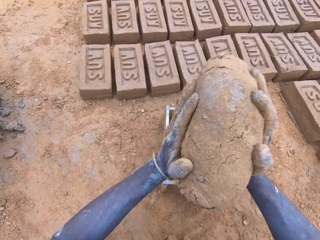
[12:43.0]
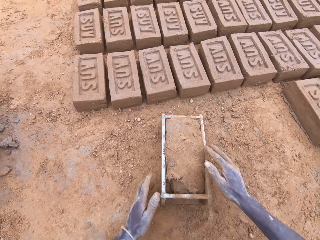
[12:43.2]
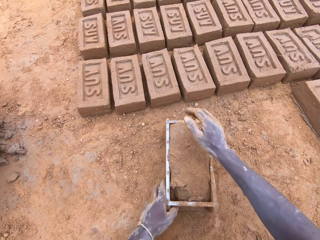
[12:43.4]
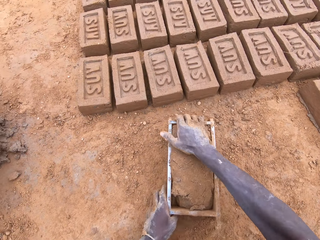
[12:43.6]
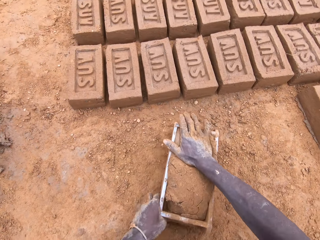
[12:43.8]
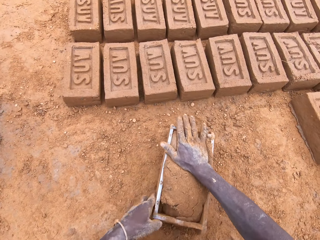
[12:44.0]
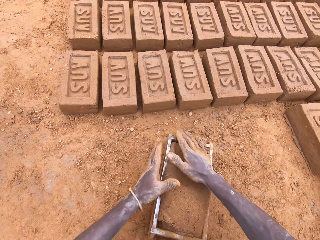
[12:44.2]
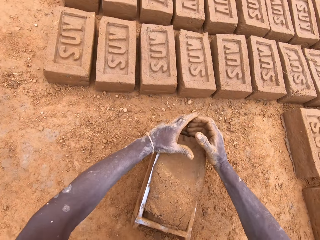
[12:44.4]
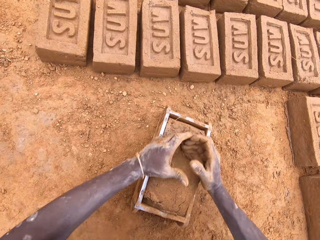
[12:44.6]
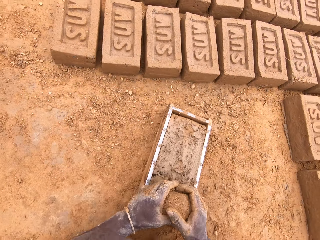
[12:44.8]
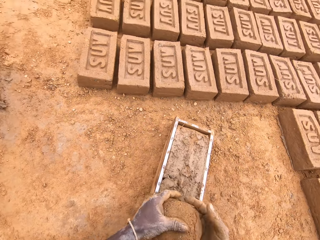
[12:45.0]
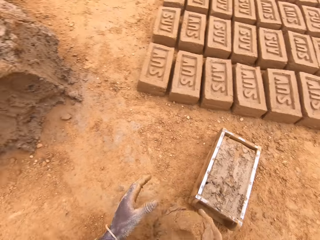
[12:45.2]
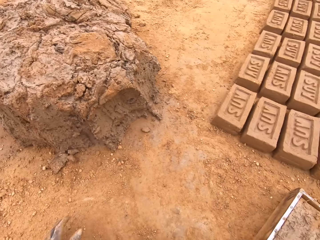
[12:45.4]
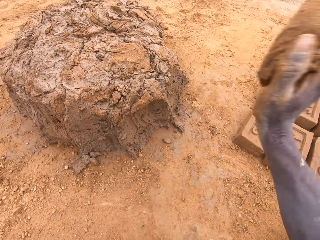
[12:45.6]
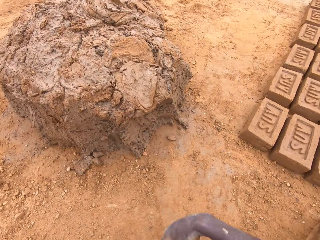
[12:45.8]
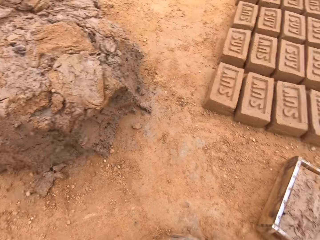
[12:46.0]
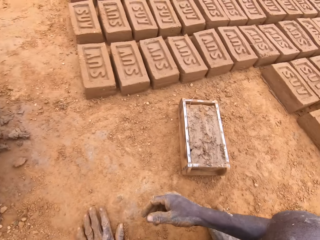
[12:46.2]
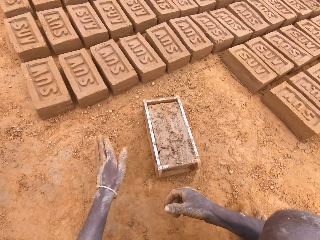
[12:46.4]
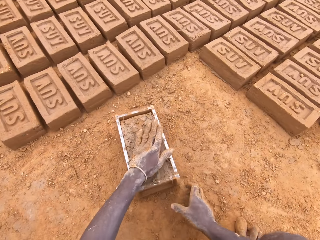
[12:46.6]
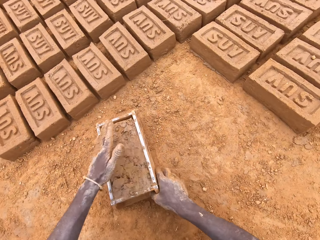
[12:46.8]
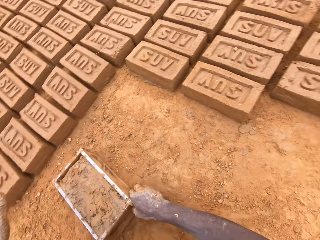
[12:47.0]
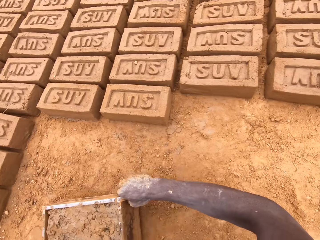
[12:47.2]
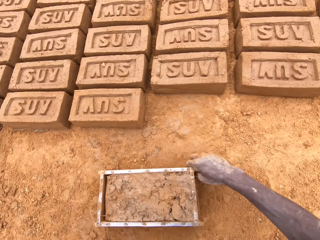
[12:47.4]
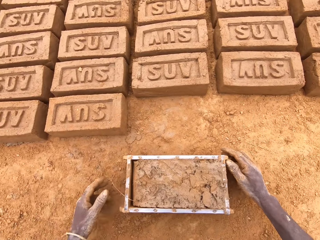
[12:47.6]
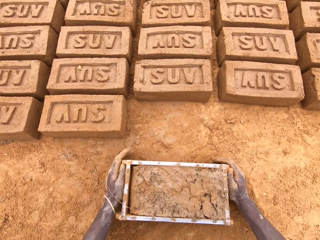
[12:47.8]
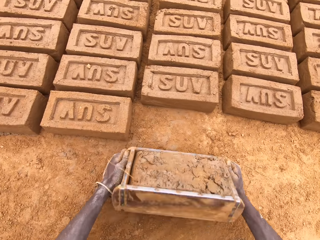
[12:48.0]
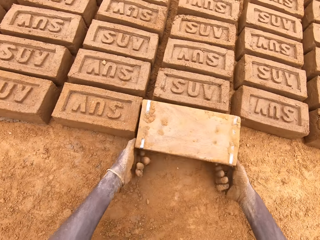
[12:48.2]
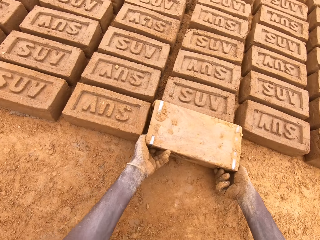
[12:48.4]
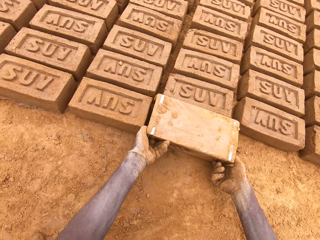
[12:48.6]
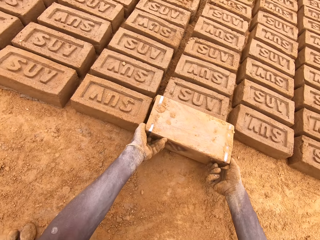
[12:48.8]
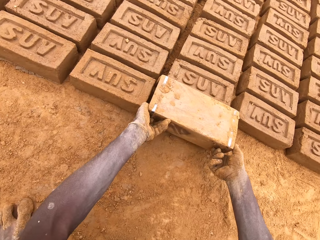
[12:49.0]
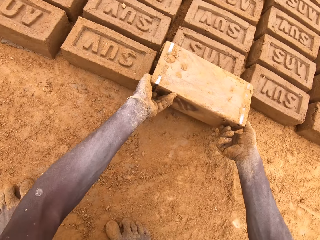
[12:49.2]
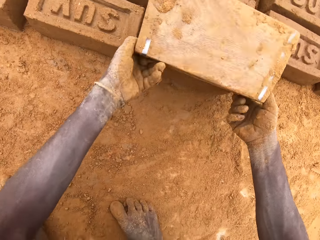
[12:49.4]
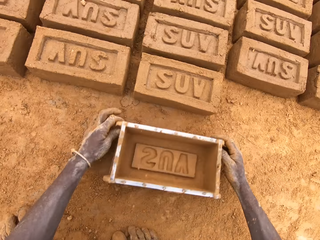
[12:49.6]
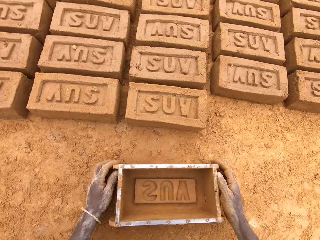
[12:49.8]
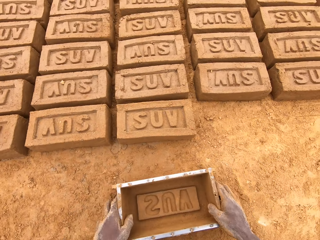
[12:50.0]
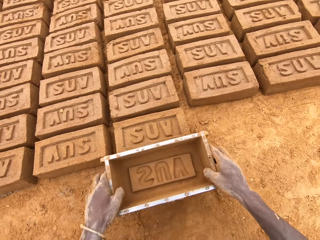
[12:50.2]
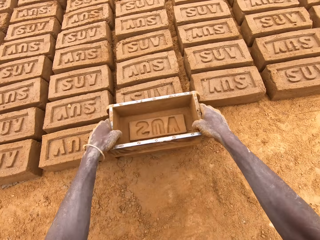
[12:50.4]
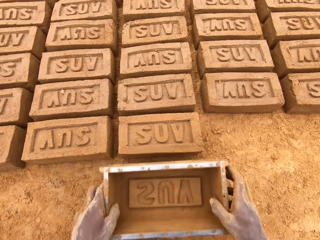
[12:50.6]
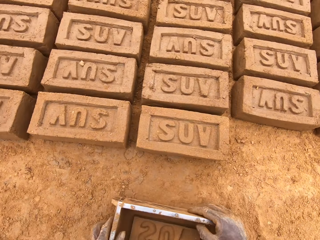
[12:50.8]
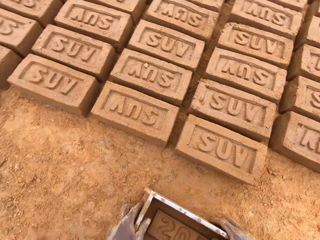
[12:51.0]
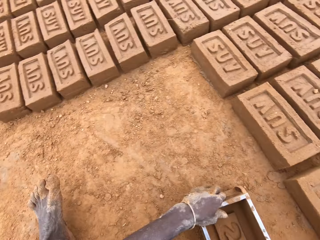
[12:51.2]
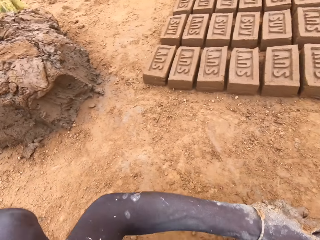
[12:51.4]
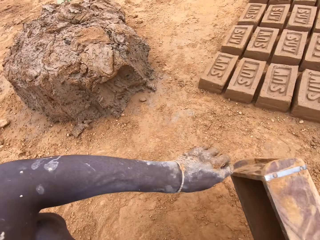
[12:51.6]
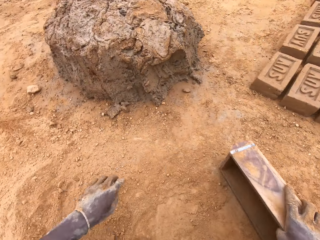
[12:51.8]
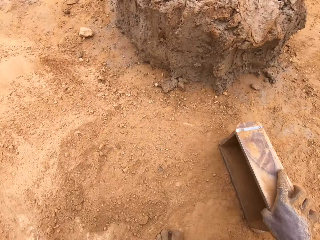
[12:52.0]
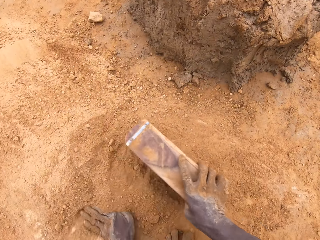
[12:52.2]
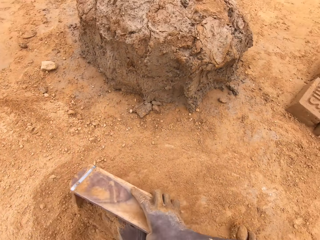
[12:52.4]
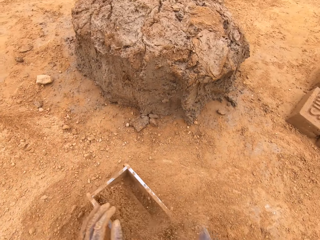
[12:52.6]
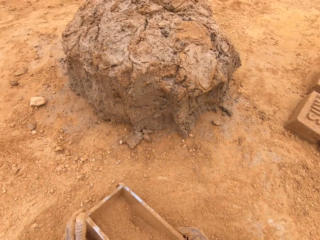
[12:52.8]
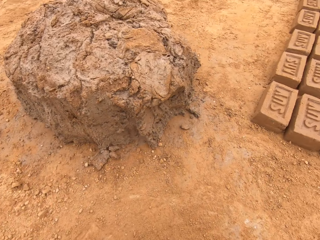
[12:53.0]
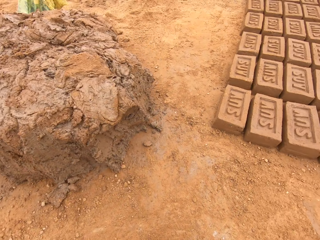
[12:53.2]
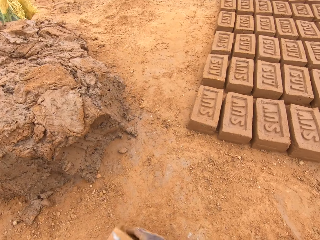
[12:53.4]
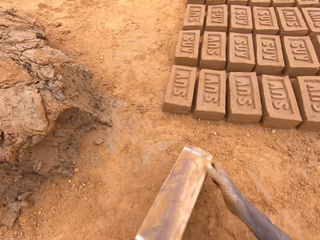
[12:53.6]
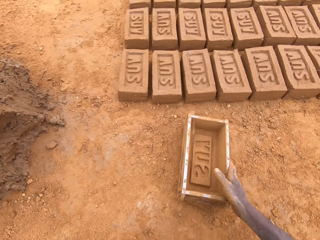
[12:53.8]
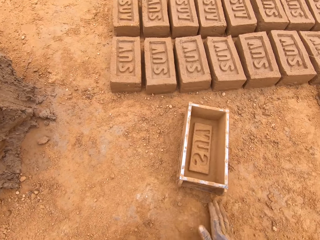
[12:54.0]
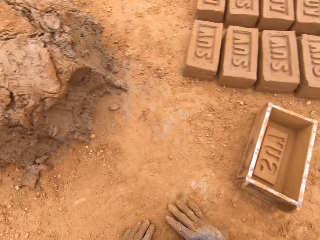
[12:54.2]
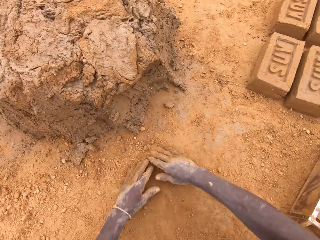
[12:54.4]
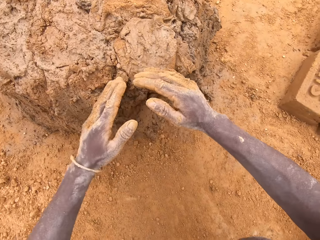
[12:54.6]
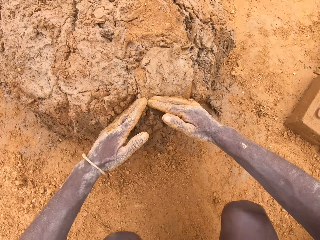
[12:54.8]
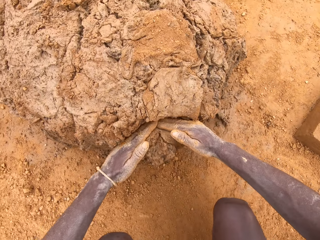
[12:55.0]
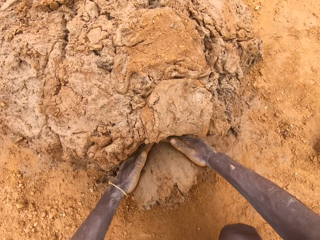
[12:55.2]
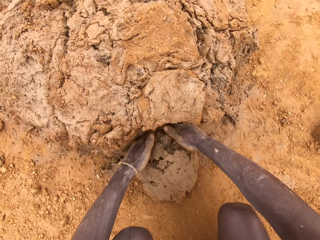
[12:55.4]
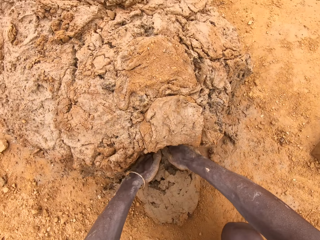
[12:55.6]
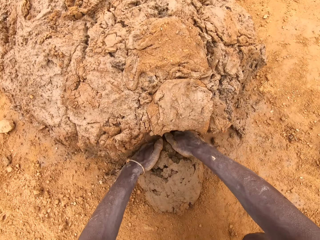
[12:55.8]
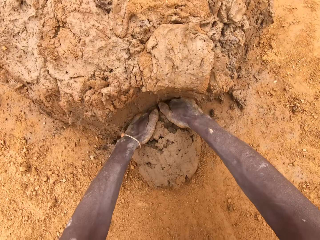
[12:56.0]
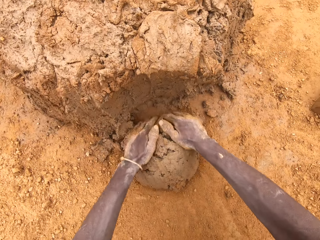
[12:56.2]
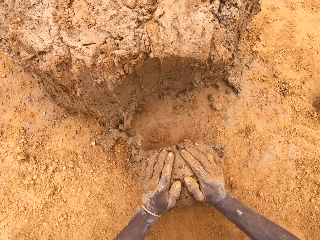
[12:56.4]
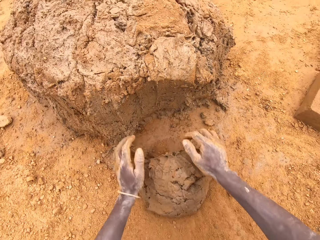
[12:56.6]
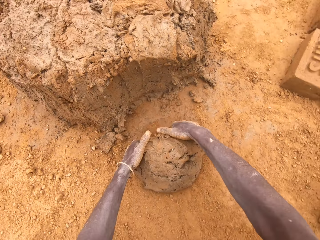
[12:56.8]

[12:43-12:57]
The camera wearer throws the mud on the brick mould. He puts the clay in the box. He scoops the excess mud. He presses the clay. He levels the clay in the box. He throws the mud on the other mud. He heaps the clay. He picks up the brick mould. He moves the box. He pours the mud on the ground. He places the brick mould on the ground. He puts soil in the brick mould. He pours soil from the brick mould. He moves the box. He rubs his hands in the soil. He scoops the clay with his hands.

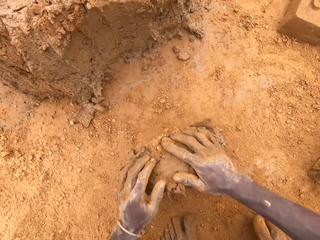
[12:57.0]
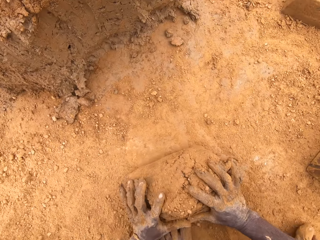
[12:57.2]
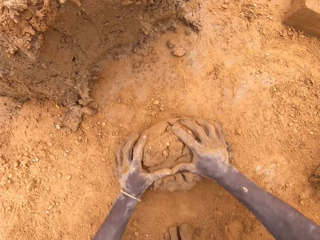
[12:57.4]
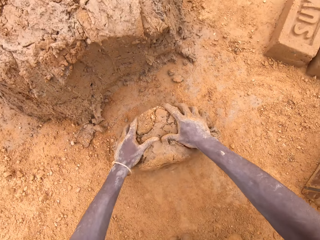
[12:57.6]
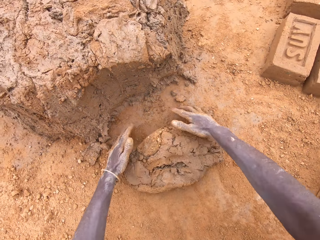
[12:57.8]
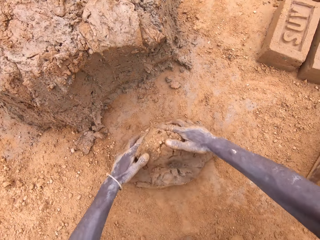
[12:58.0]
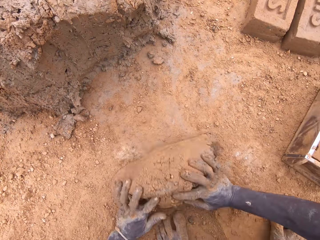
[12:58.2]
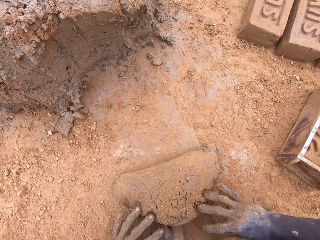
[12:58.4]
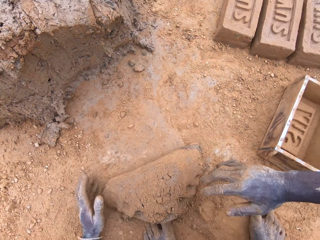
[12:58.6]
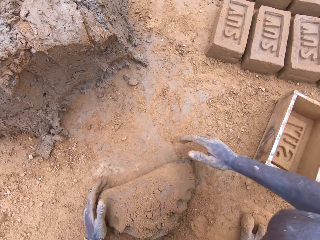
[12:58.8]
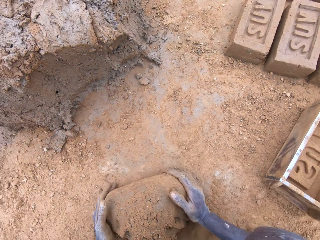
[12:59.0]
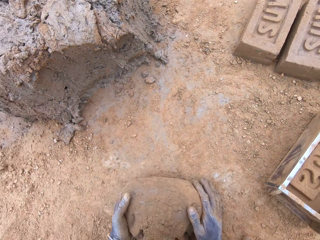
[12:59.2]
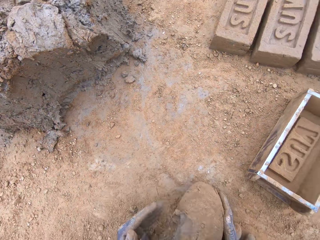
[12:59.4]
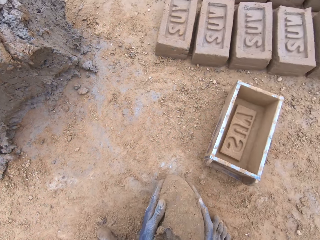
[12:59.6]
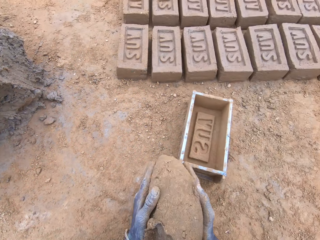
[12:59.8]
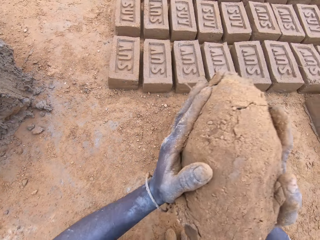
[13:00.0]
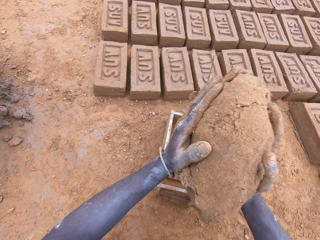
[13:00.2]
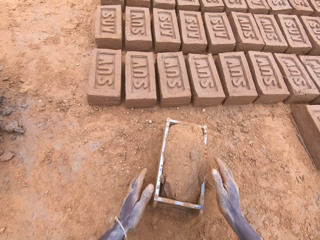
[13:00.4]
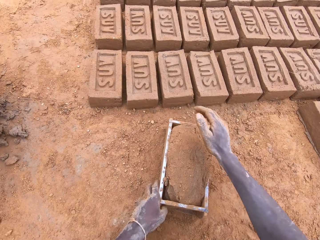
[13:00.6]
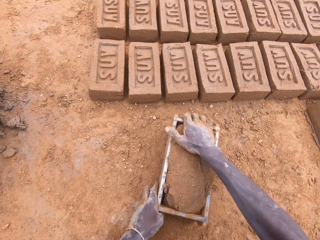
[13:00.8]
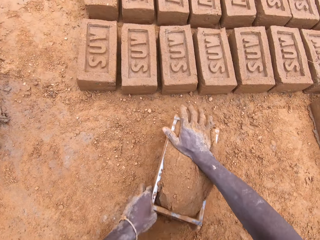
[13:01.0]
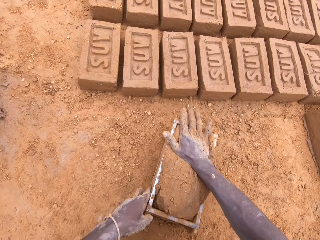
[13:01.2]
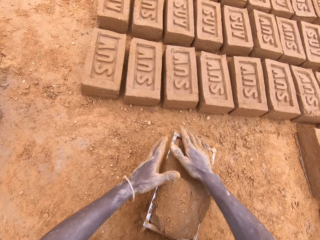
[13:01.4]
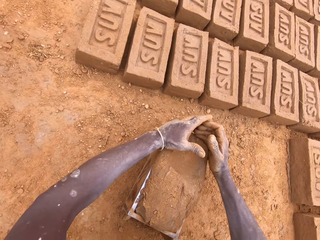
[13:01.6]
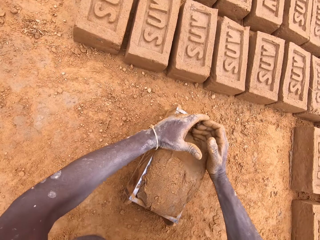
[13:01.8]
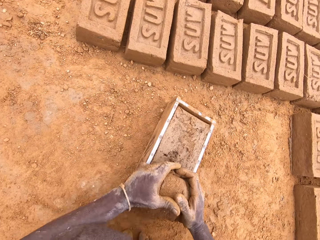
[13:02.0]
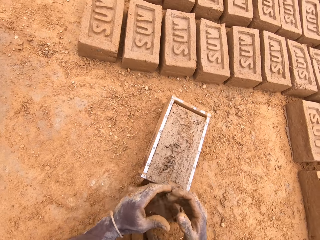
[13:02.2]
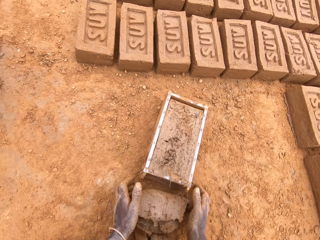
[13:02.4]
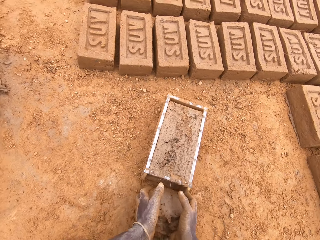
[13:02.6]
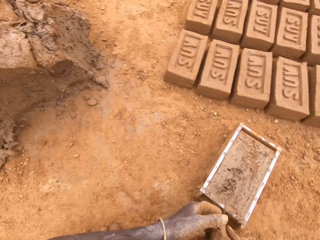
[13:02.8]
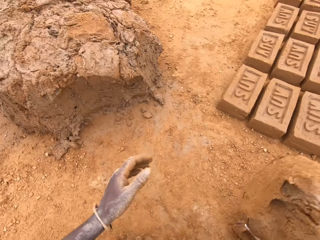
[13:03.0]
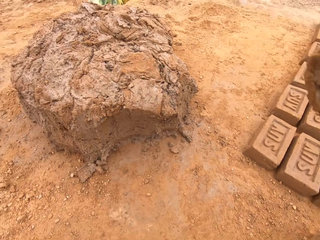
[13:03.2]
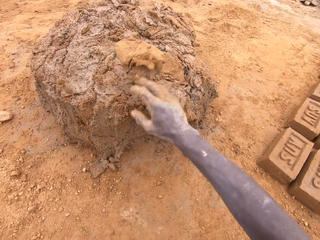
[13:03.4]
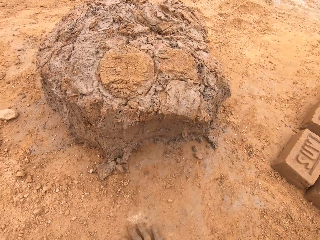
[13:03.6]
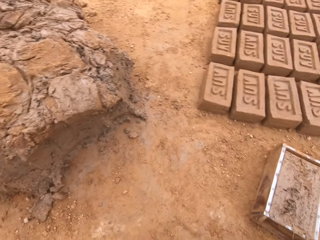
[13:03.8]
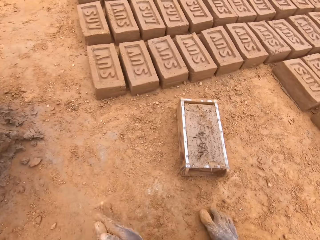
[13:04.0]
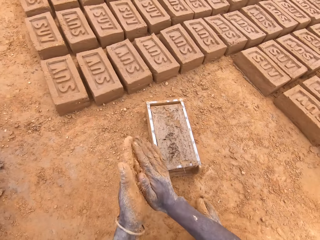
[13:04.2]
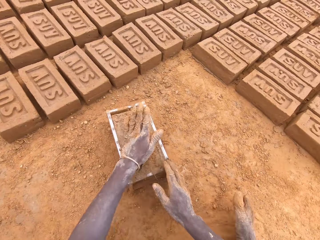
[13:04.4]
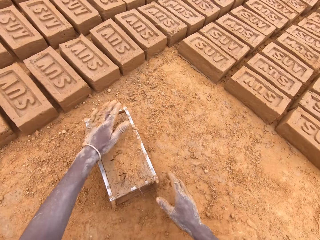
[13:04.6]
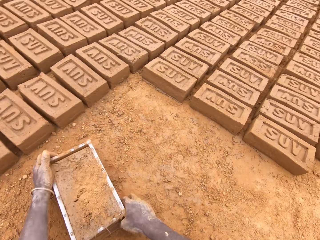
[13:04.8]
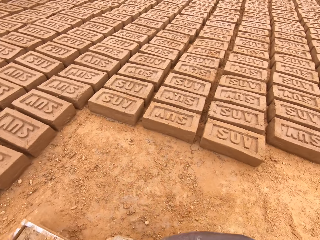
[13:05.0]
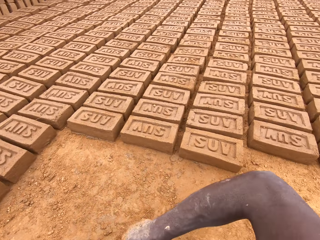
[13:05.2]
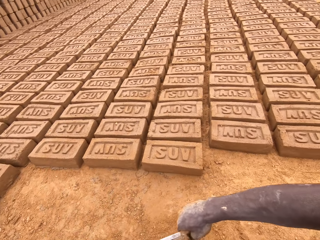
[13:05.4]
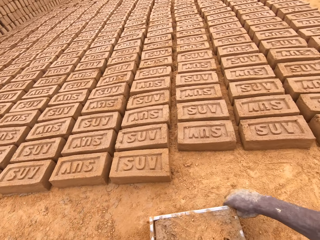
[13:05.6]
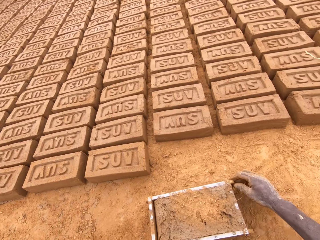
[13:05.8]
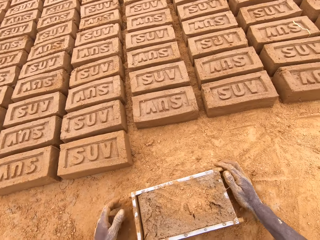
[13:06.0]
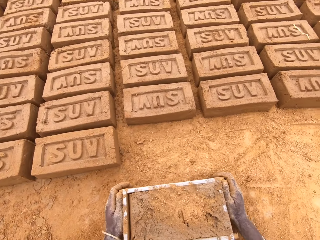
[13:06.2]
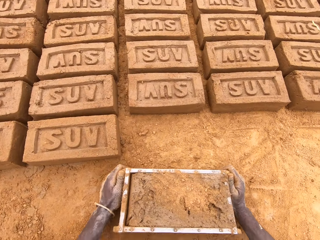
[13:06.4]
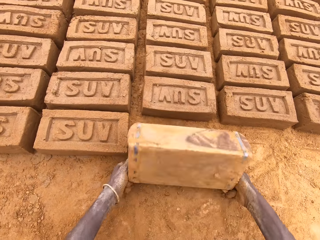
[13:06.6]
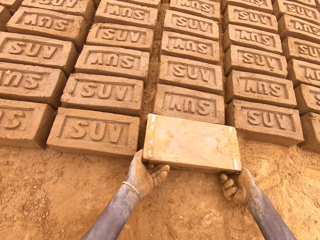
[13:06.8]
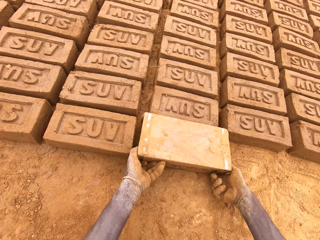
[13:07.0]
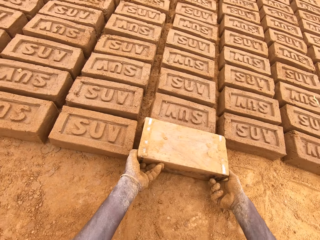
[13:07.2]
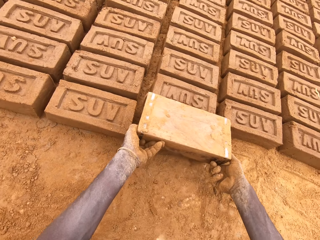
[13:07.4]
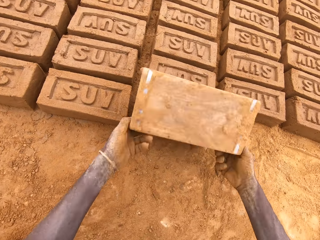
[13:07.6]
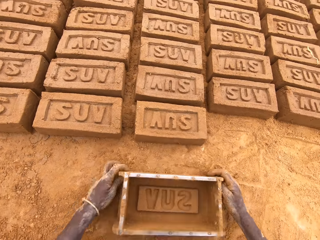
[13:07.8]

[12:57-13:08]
The camera wearer rolls the mud on the soil. They mould the clay. They put the clay in the box. They press the clay. They scoop the excess mud. They level the clay in the box. They throw the mud on the other mud. They heap the clay. They pour soil on the mud. They move the box. They pour the mud on the ground.
